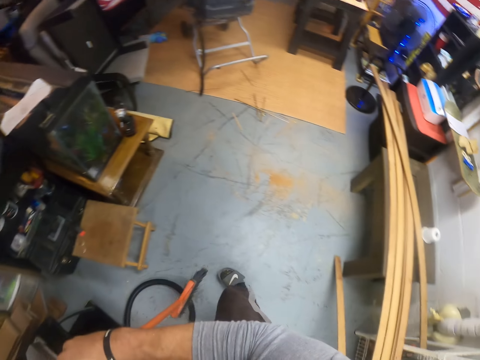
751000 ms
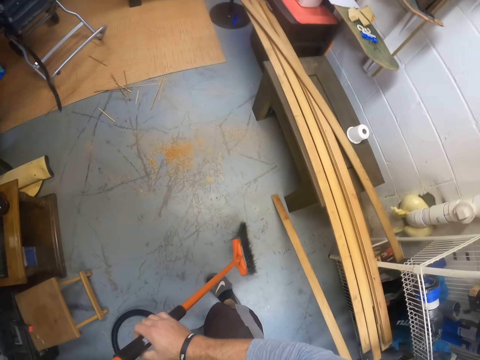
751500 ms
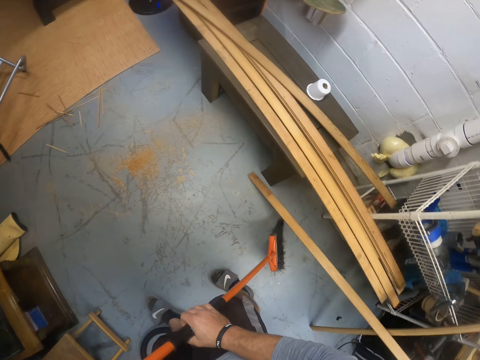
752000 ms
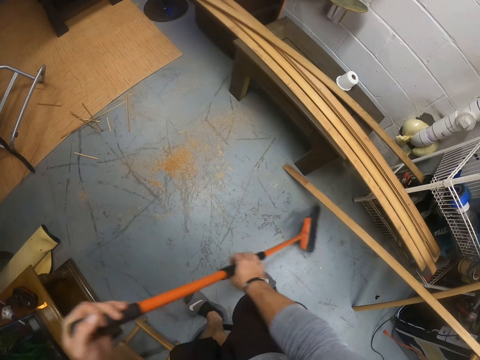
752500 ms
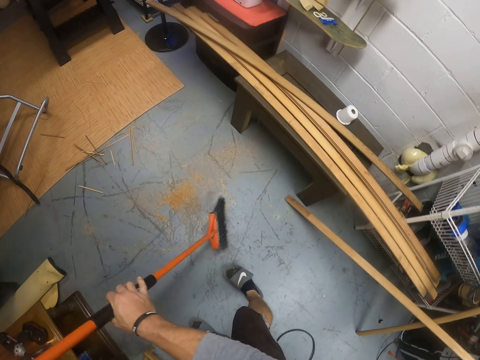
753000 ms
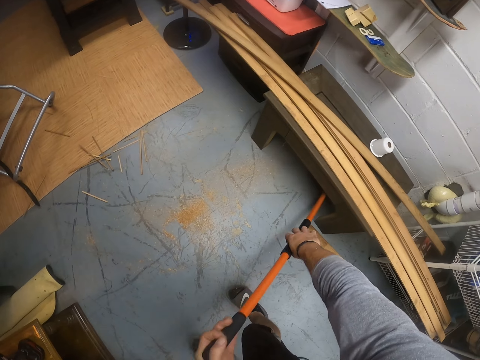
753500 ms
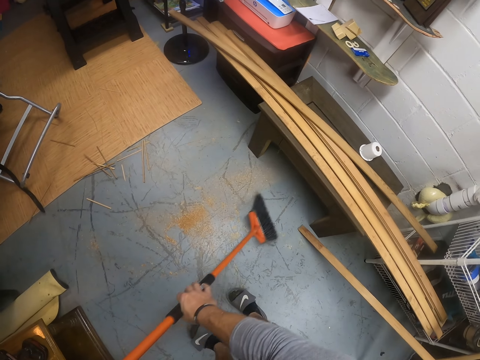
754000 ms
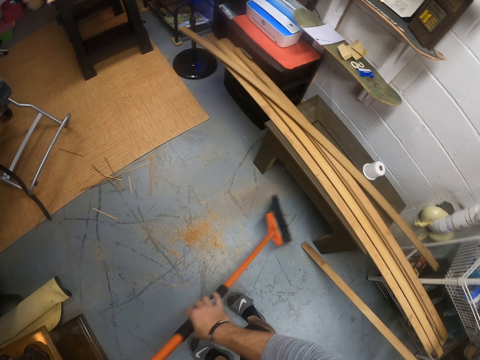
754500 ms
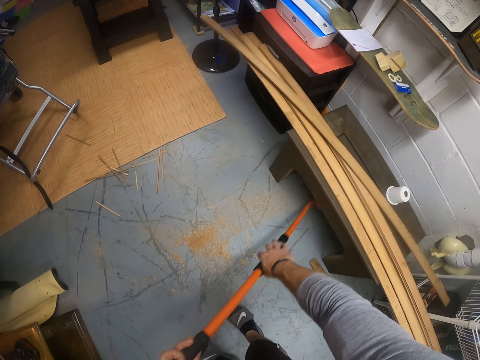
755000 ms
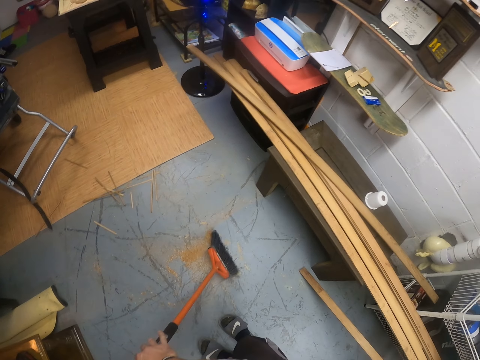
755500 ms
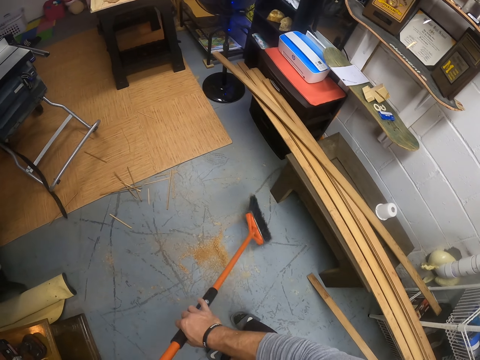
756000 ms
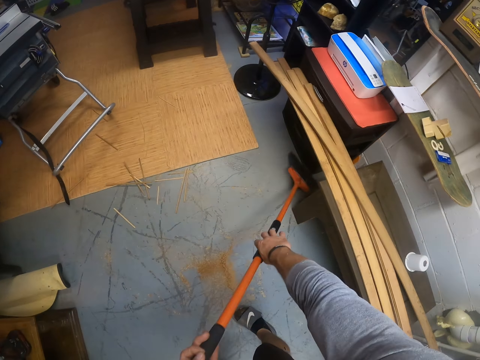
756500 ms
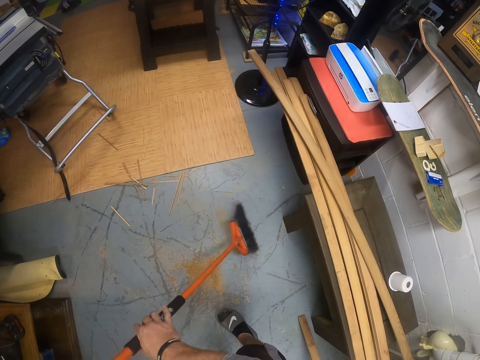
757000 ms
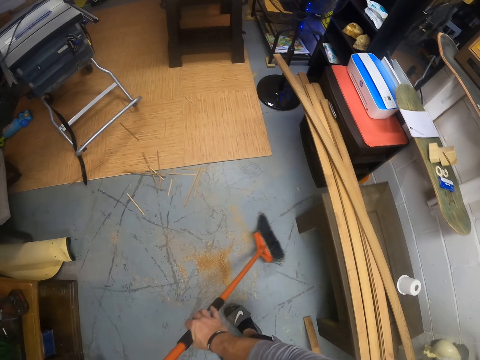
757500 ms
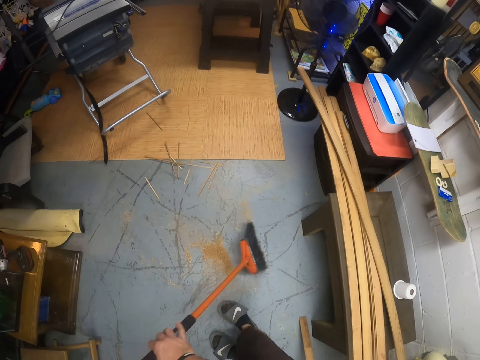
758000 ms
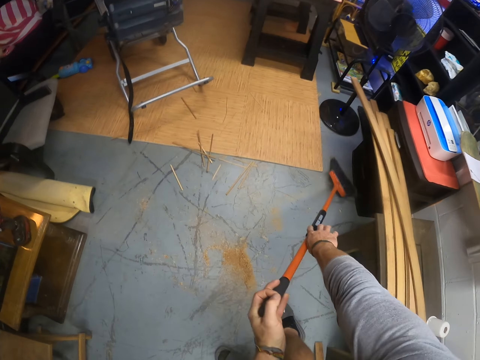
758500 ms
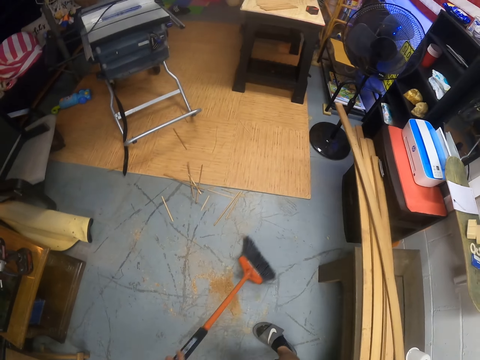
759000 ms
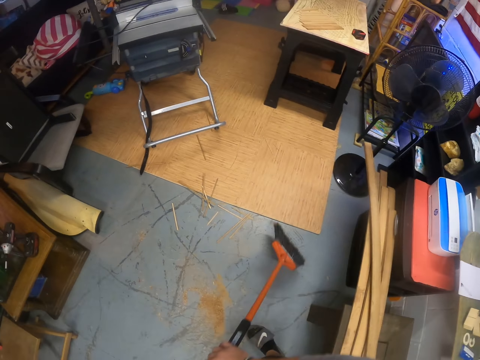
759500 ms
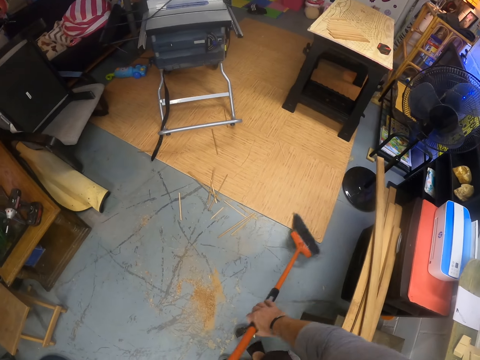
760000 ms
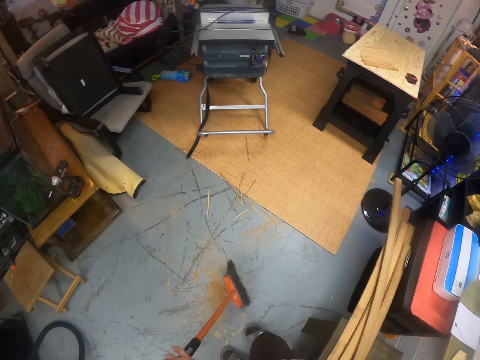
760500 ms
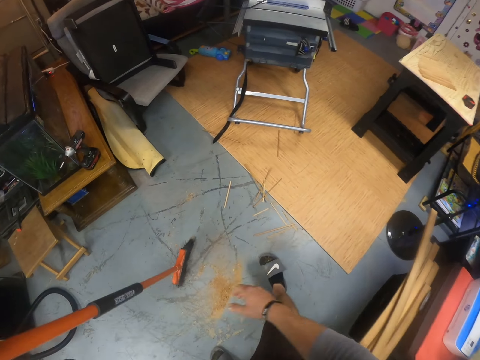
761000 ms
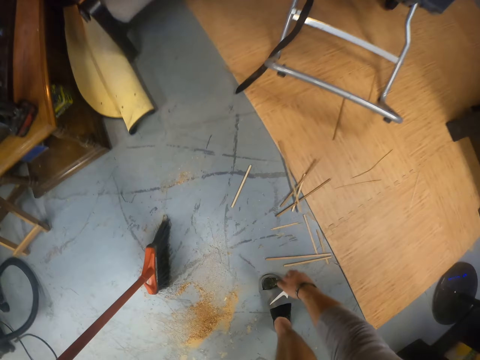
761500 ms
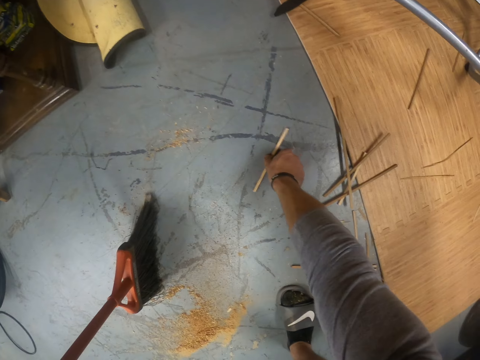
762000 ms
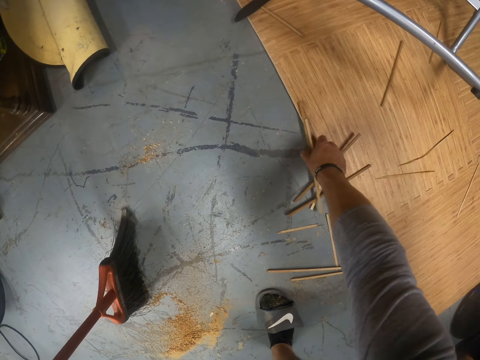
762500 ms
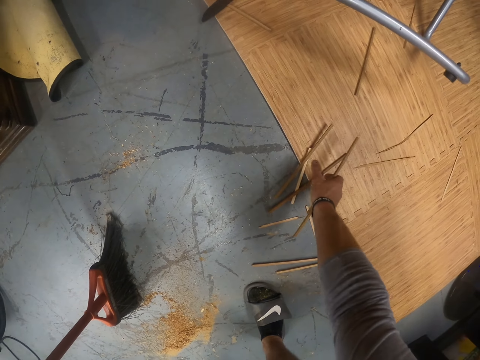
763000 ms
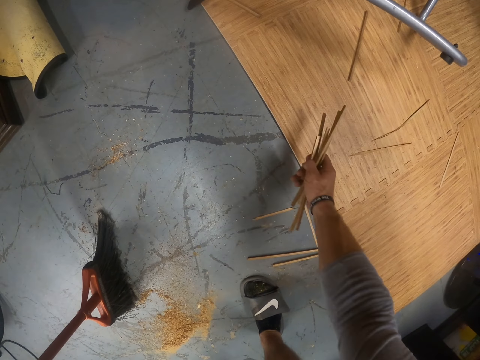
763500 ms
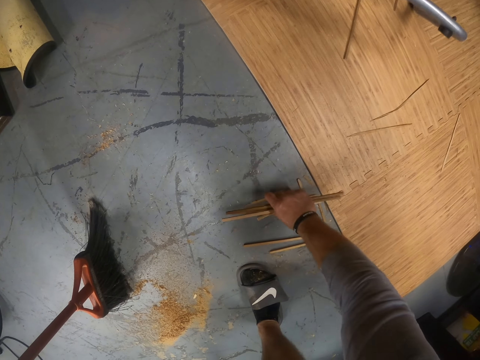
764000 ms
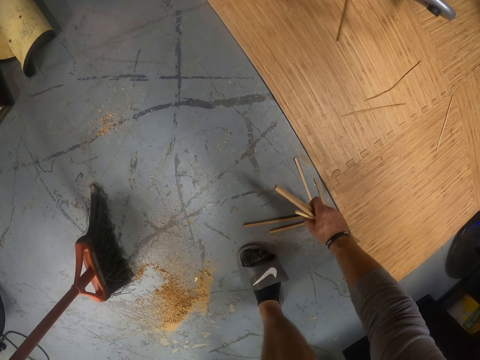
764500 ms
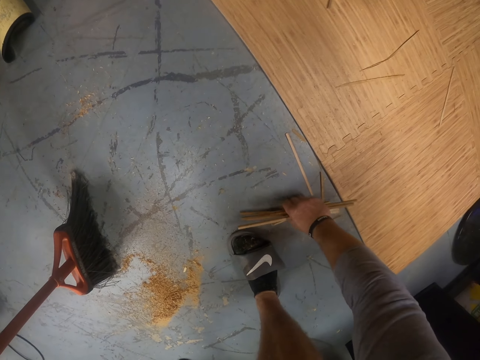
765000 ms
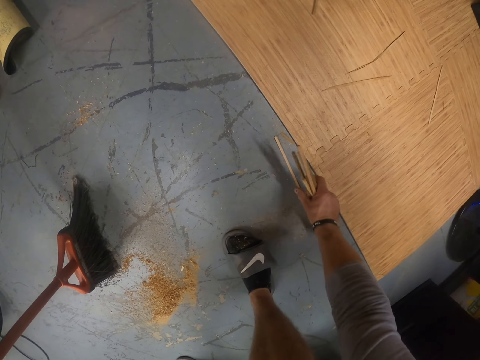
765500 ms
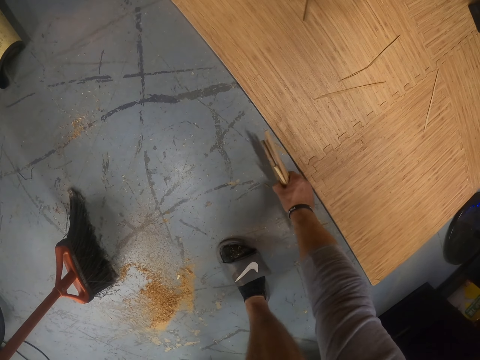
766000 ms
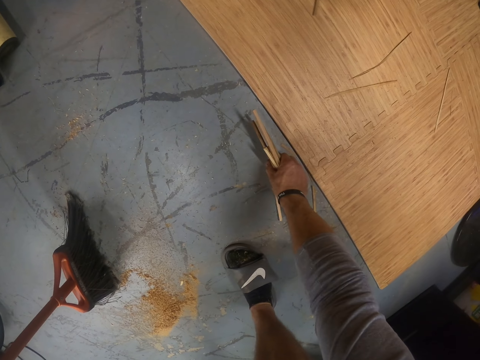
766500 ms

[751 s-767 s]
The camera wearer holds the broom with both hands. He sweeps the floor with the broom in both hands. He picks up some sticks or pieces of wood from the floor with his right hand.

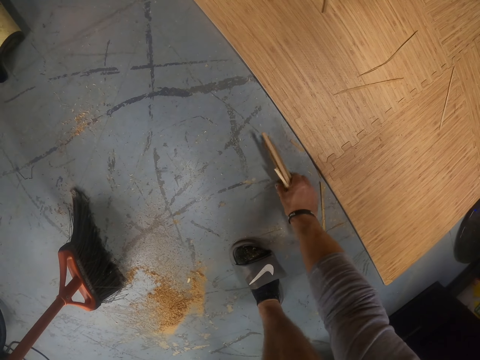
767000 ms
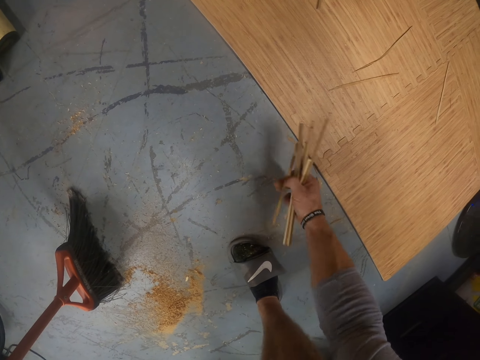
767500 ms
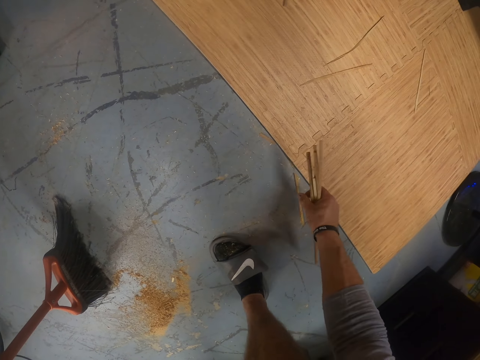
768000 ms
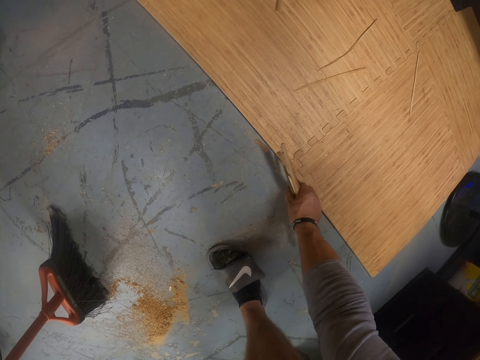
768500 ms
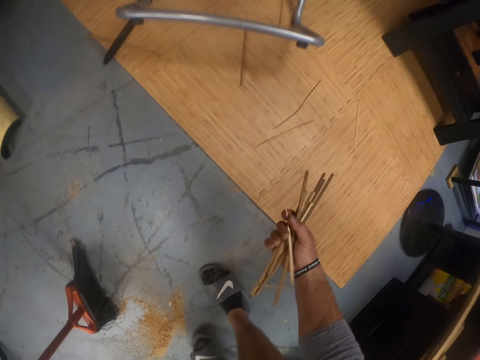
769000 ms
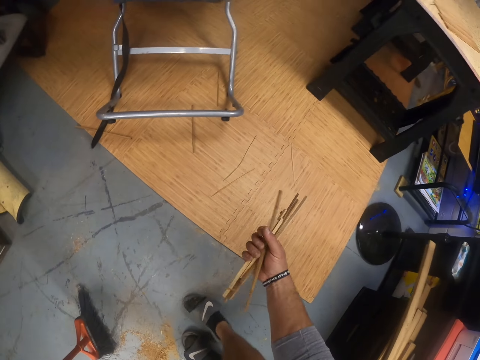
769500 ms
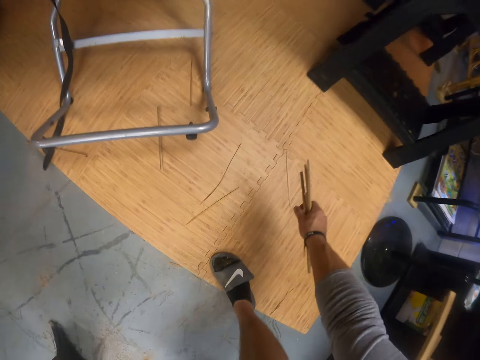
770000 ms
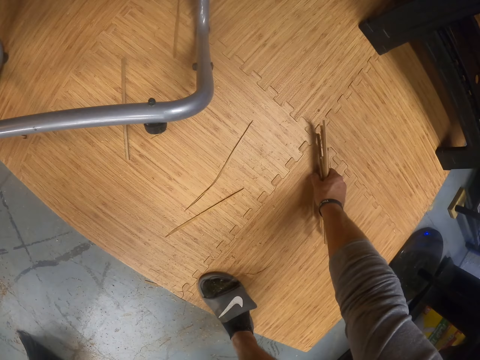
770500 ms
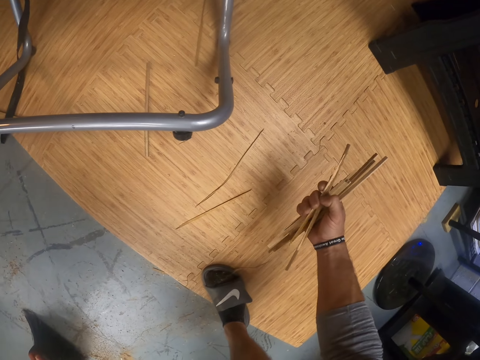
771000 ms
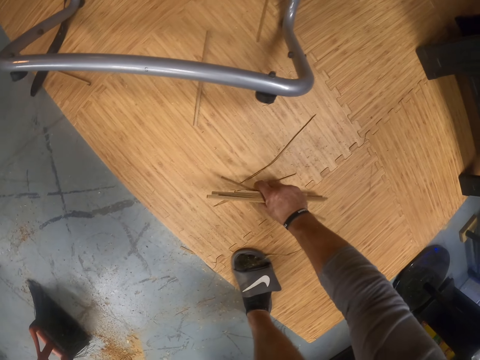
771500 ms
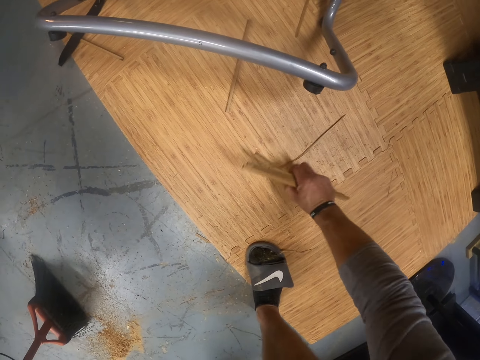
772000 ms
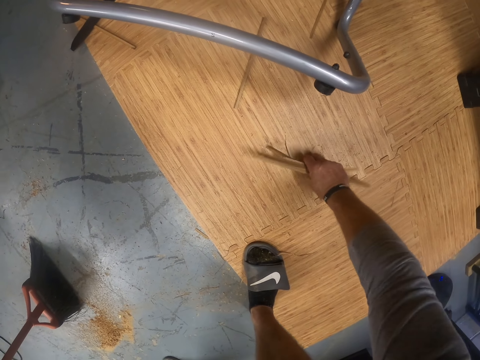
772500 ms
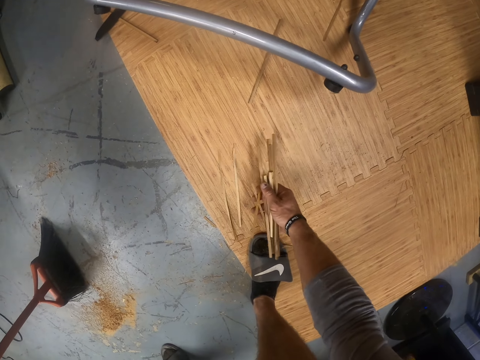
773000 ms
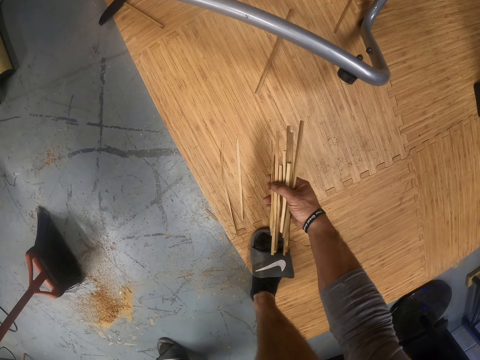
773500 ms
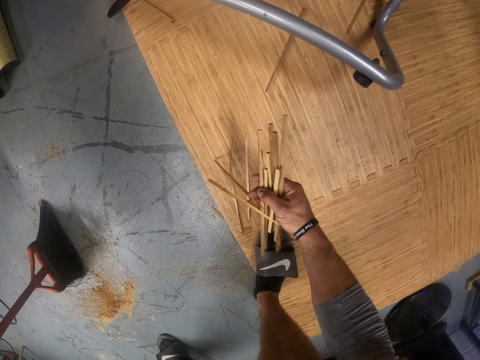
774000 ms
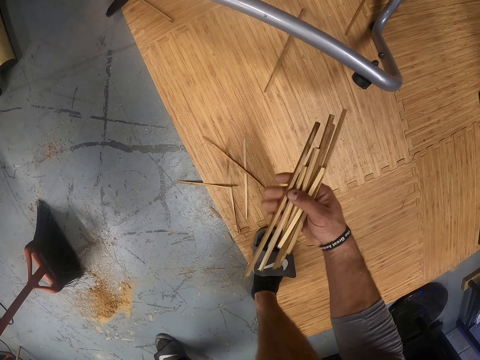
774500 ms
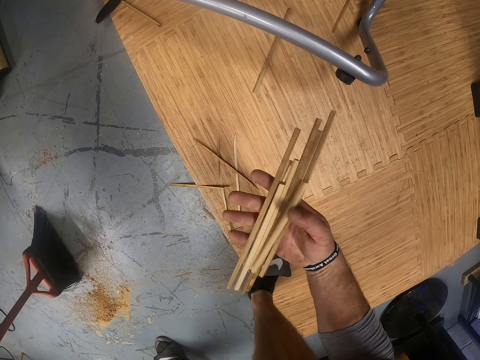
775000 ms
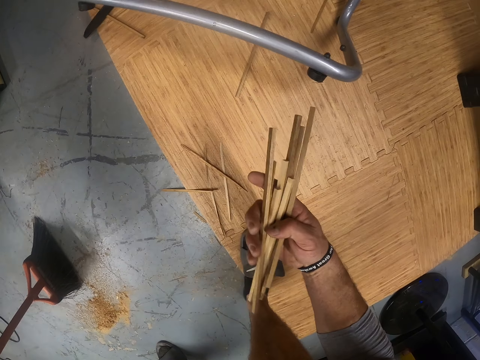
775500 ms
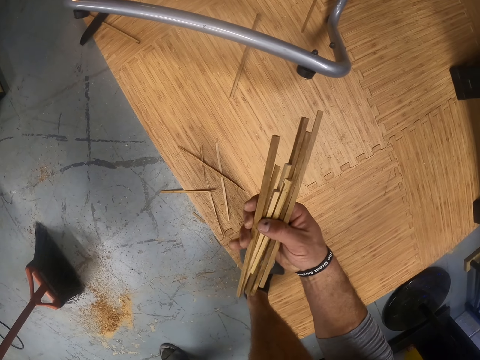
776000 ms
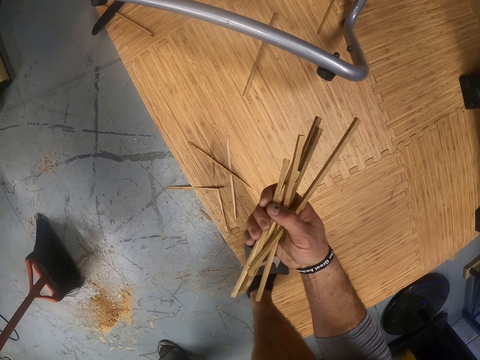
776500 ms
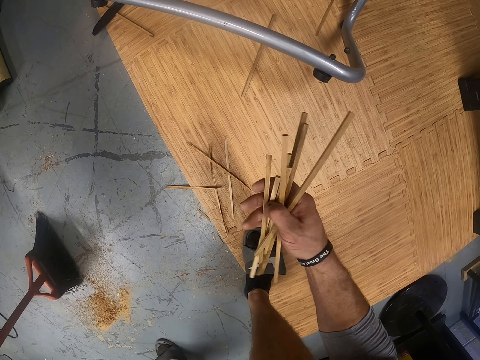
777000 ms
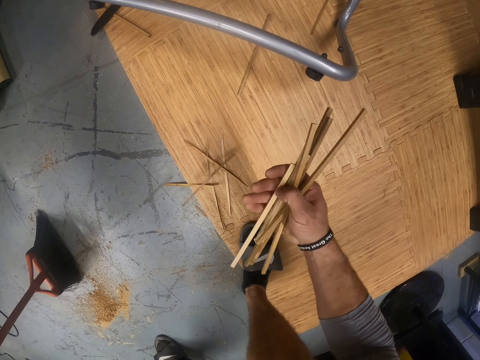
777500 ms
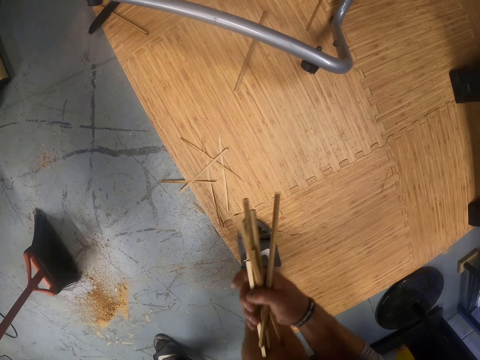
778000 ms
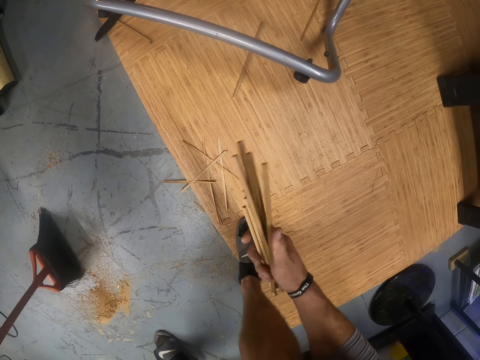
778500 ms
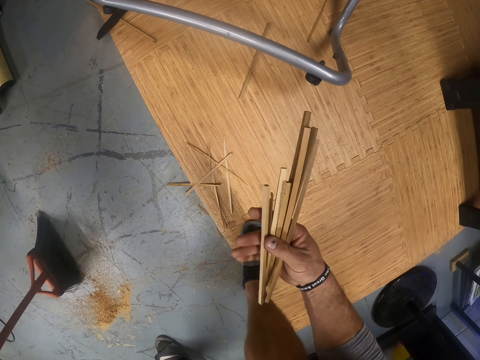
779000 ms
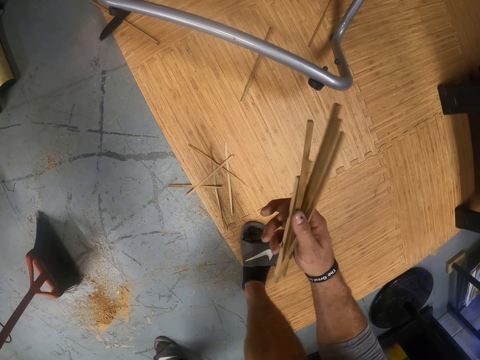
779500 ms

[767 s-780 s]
The camera wearer moves one step forward. He throws down the pieces of wood. He adjusts the pieces of wood in his right hand.
